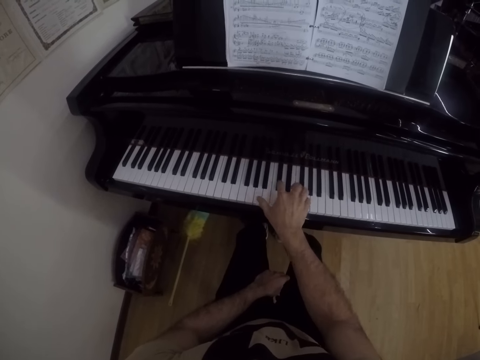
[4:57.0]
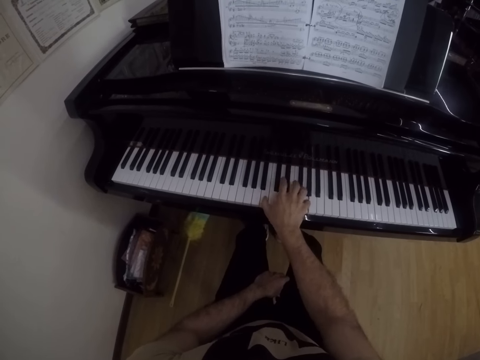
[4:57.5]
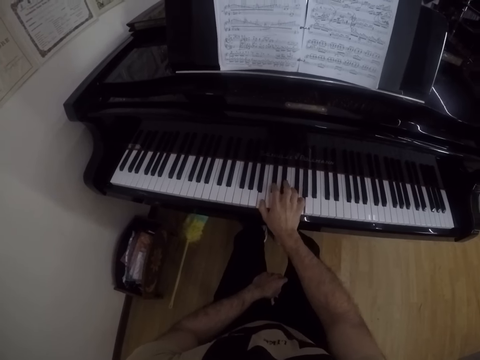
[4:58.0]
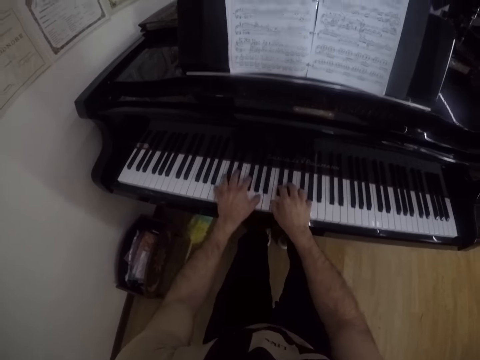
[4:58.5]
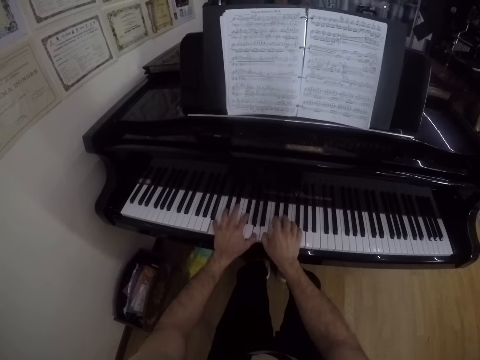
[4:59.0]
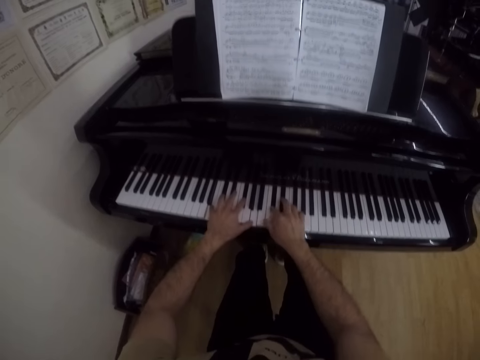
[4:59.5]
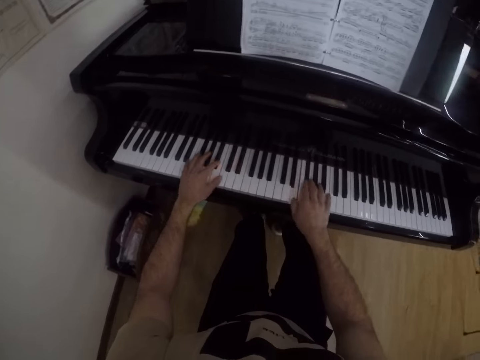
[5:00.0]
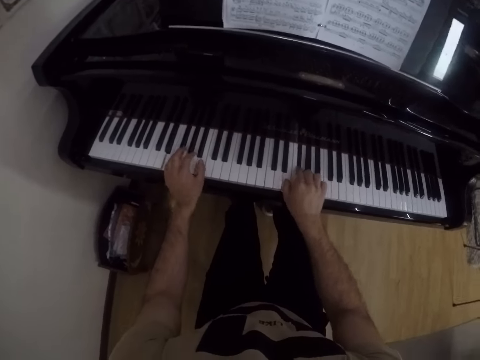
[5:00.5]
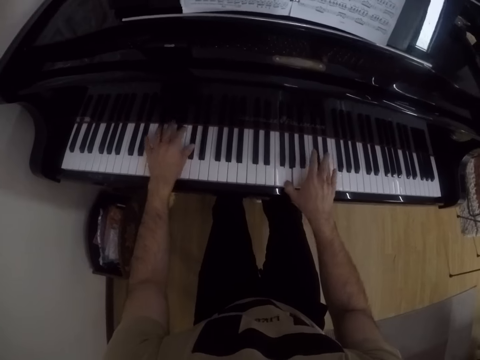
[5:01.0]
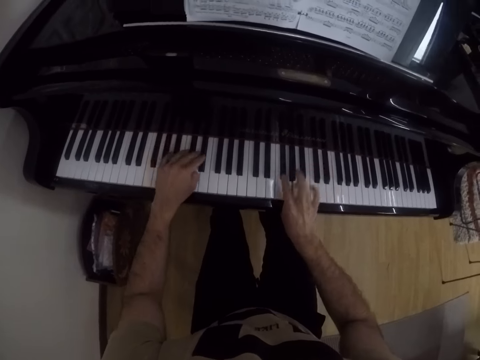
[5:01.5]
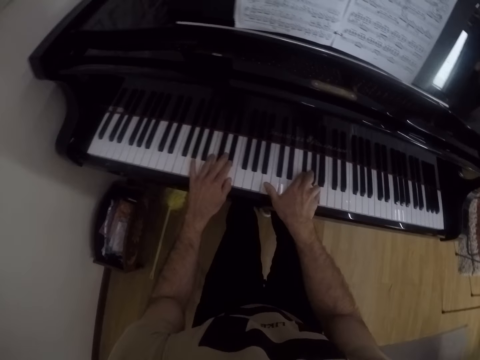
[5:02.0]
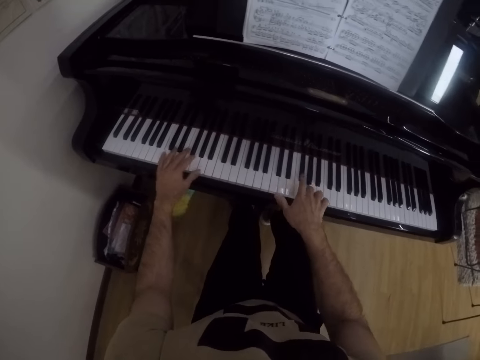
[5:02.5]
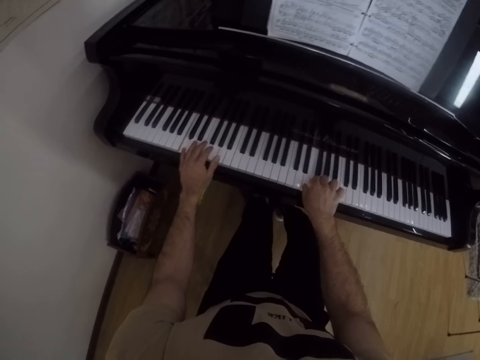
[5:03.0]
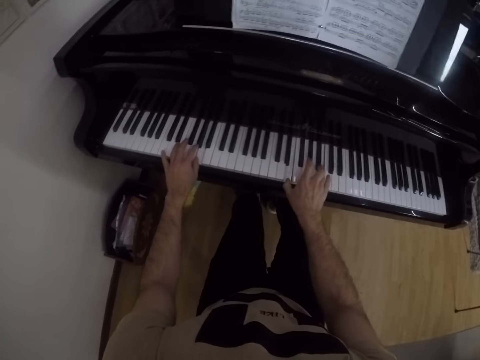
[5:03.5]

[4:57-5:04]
The camera wearer plays the piano with both hands.

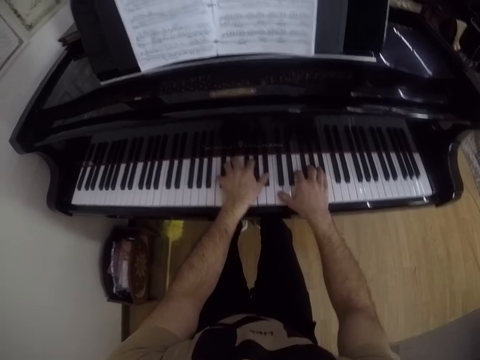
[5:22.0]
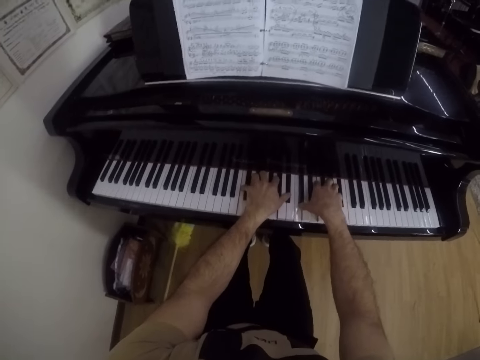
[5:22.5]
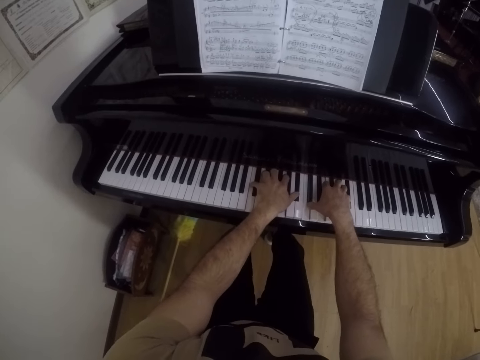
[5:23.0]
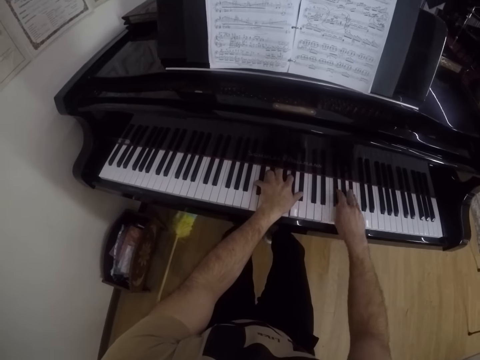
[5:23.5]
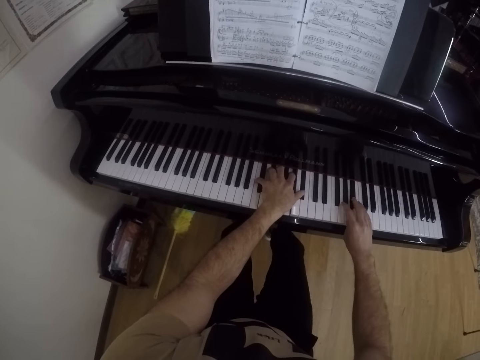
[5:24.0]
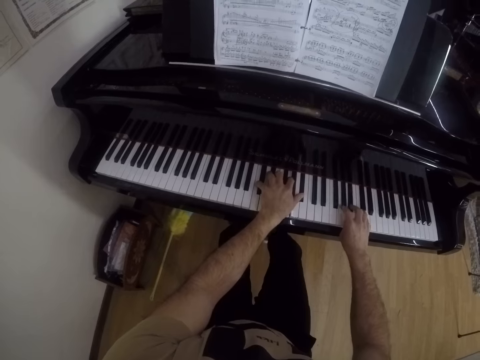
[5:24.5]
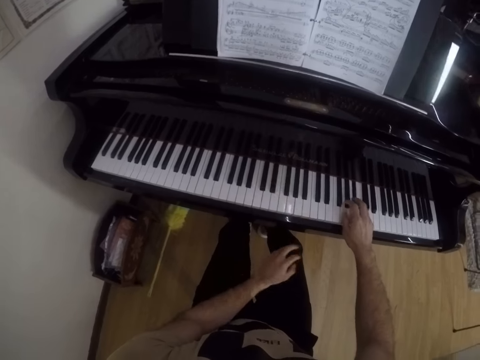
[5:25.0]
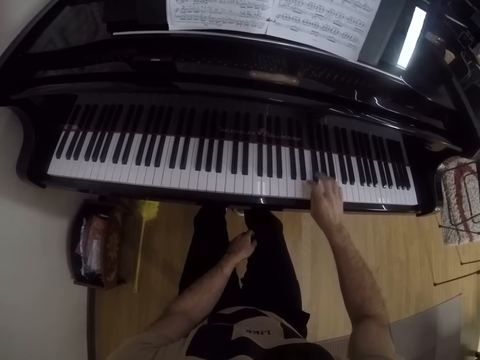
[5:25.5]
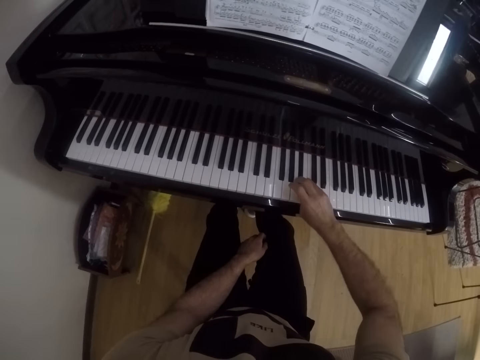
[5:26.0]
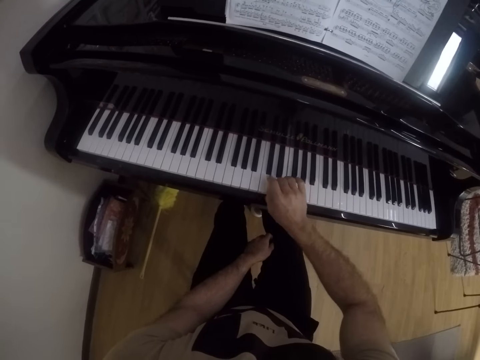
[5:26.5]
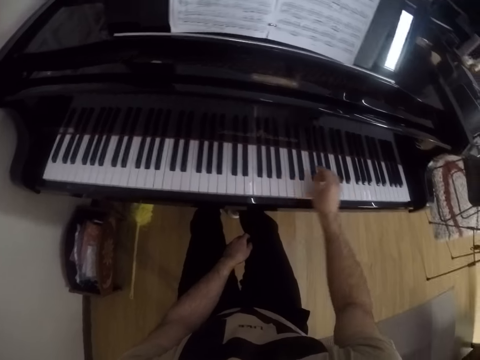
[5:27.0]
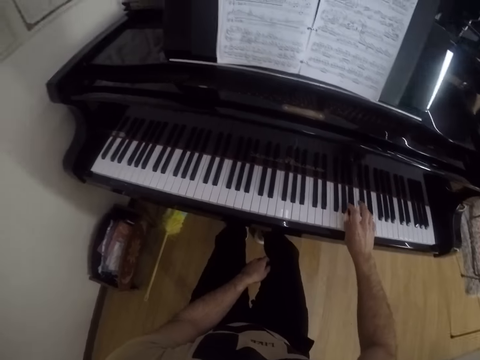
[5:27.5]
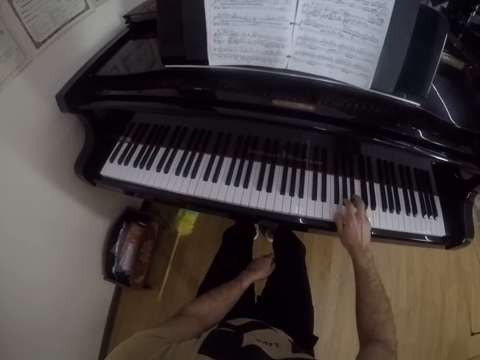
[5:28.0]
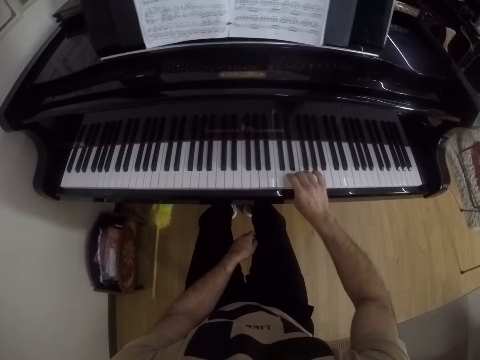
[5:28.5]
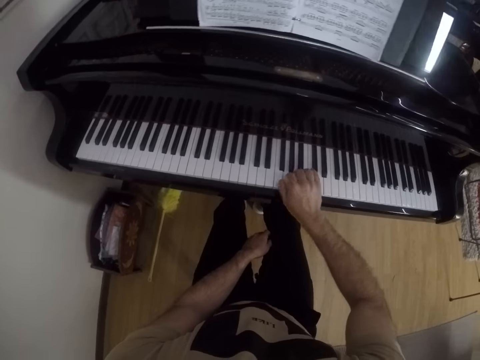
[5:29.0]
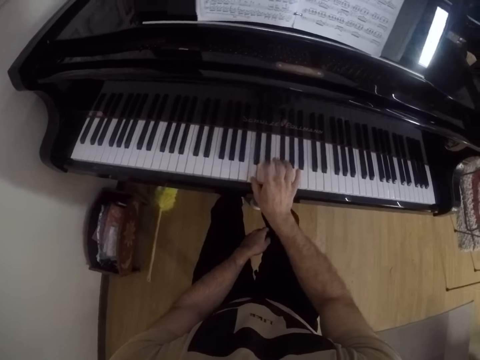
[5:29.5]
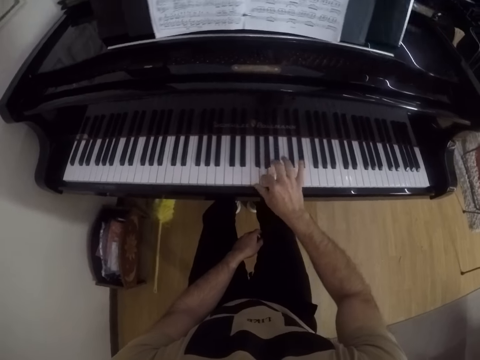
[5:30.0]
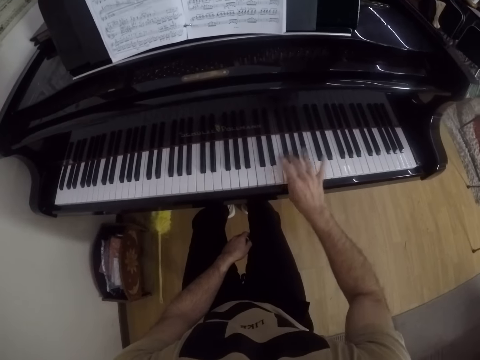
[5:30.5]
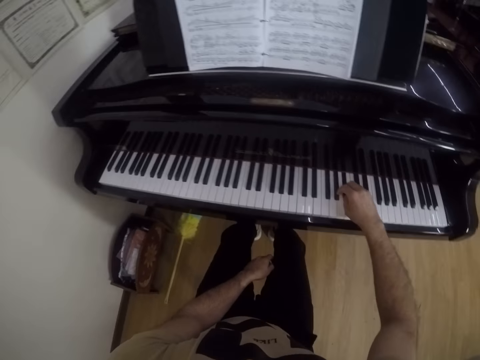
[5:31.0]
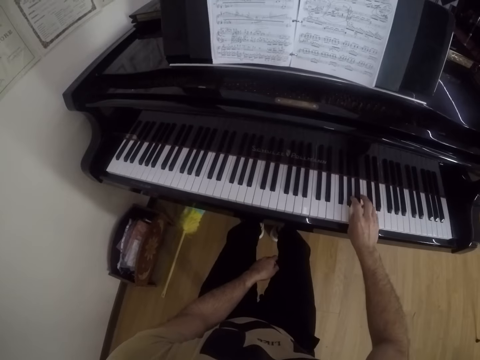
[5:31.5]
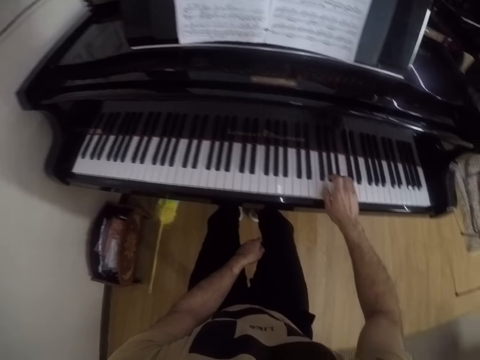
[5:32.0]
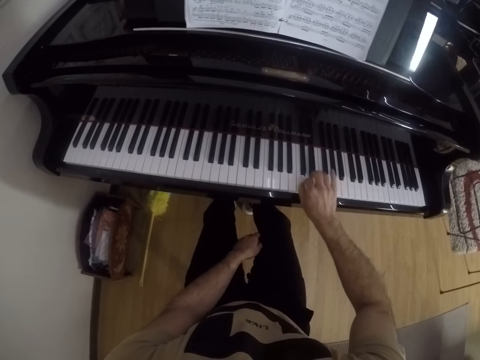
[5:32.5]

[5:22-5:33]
The camera wearer plays the piano with his right hand. He puts the left hand on the lap.

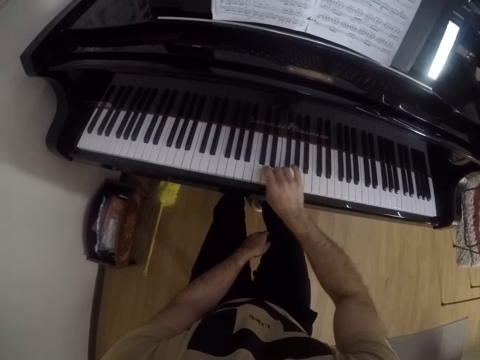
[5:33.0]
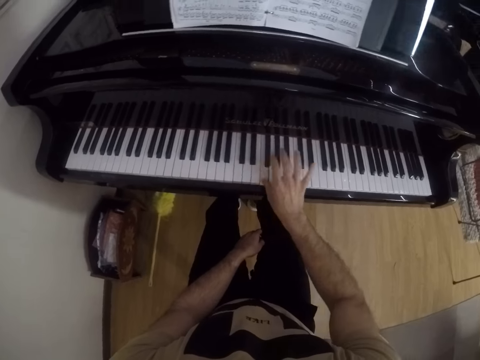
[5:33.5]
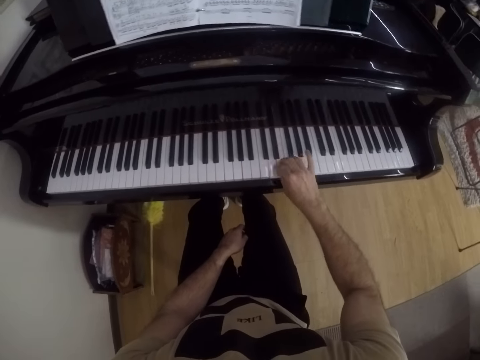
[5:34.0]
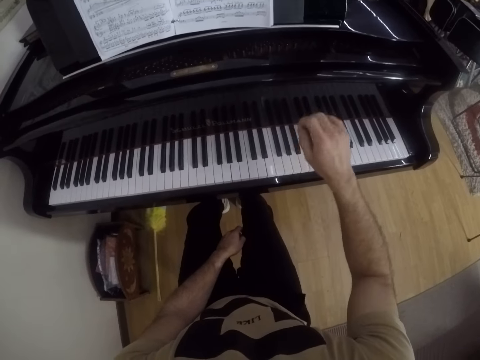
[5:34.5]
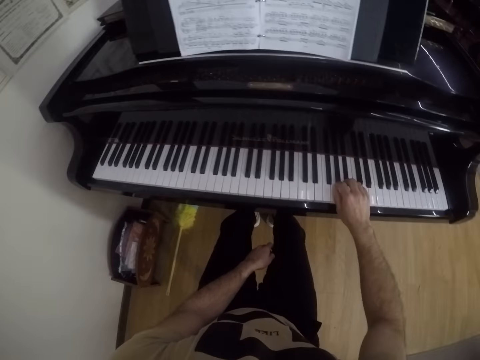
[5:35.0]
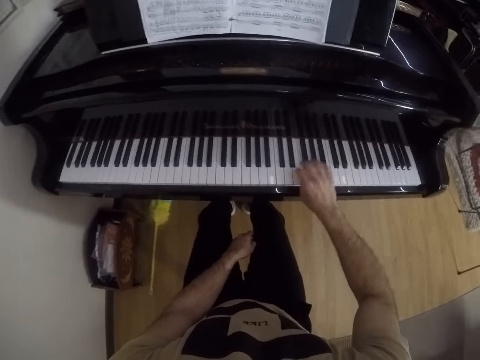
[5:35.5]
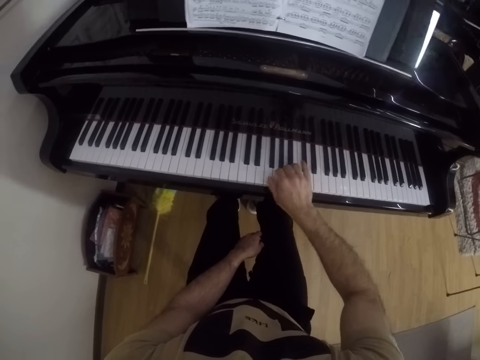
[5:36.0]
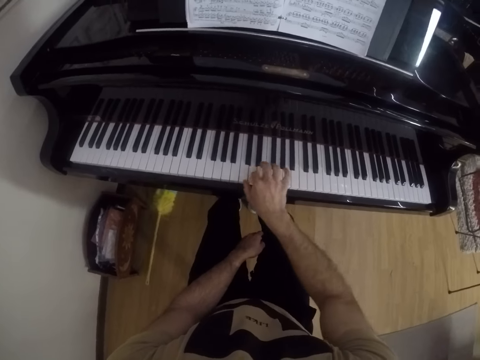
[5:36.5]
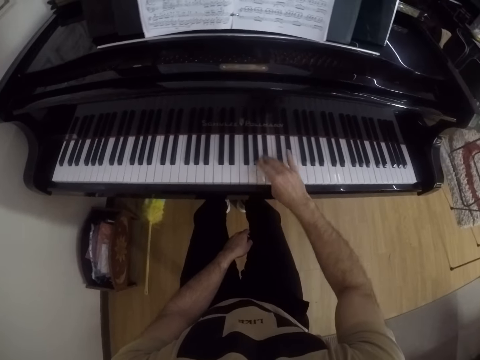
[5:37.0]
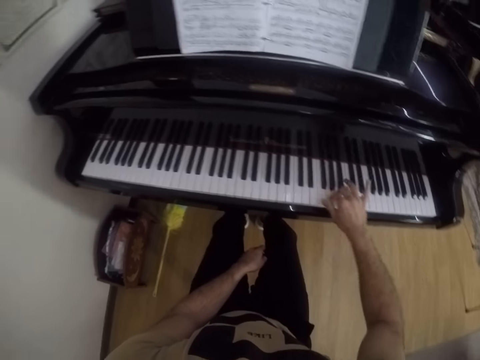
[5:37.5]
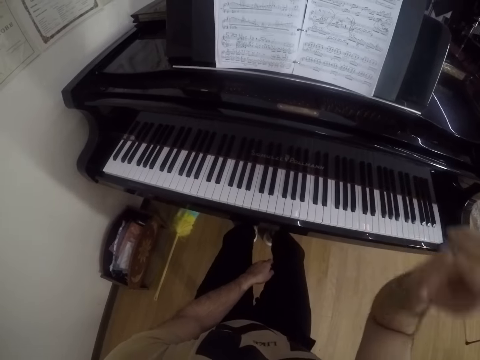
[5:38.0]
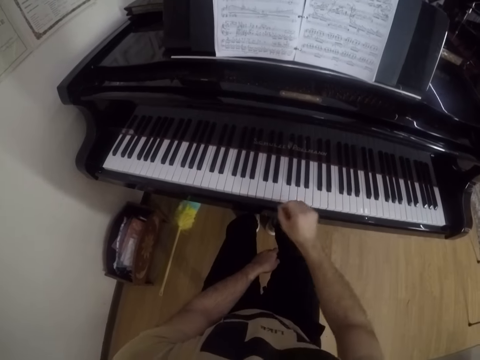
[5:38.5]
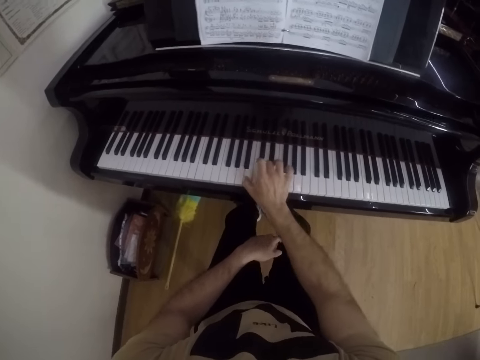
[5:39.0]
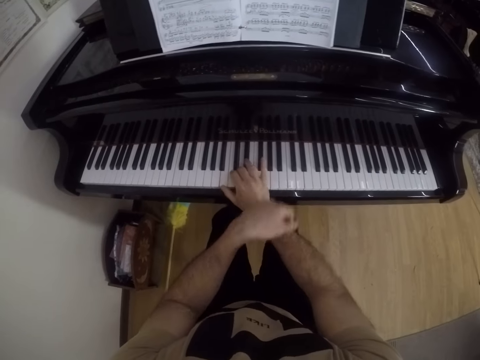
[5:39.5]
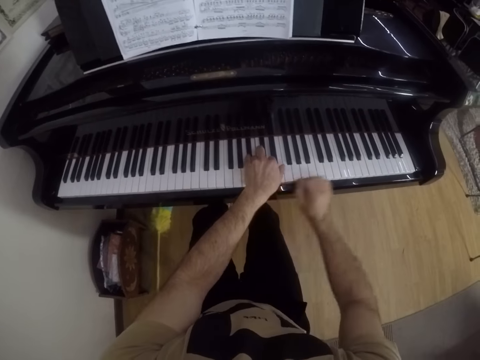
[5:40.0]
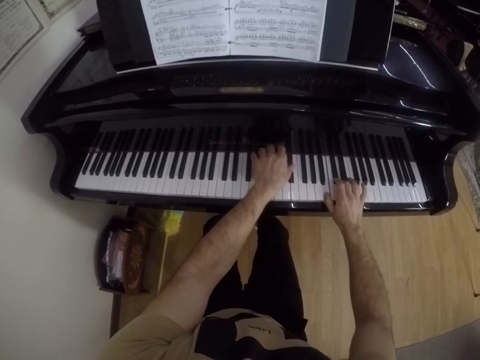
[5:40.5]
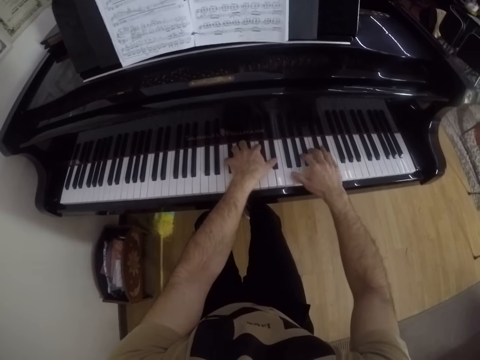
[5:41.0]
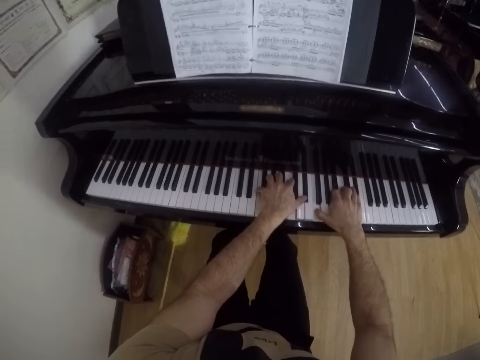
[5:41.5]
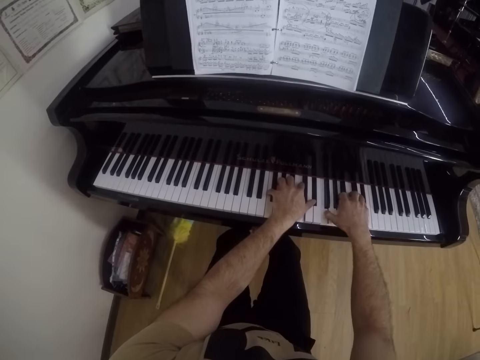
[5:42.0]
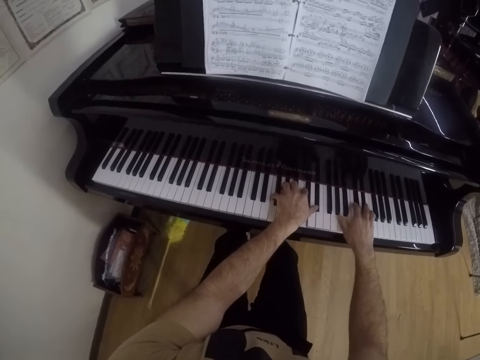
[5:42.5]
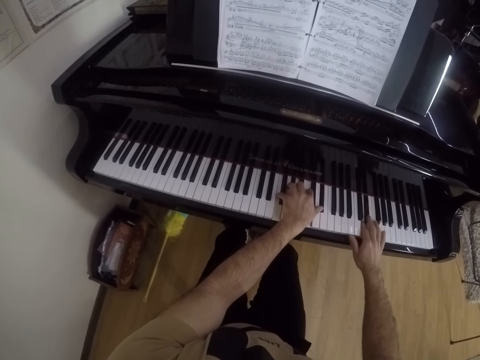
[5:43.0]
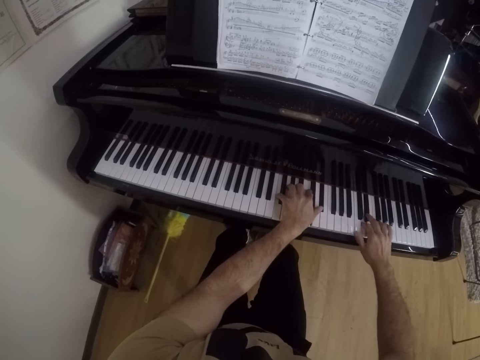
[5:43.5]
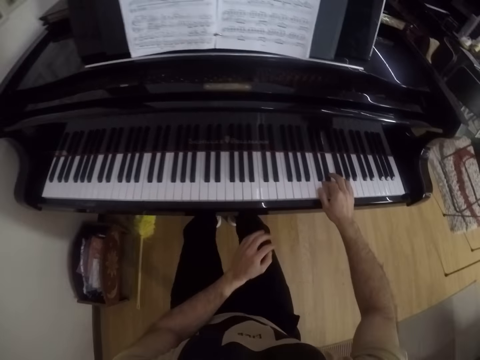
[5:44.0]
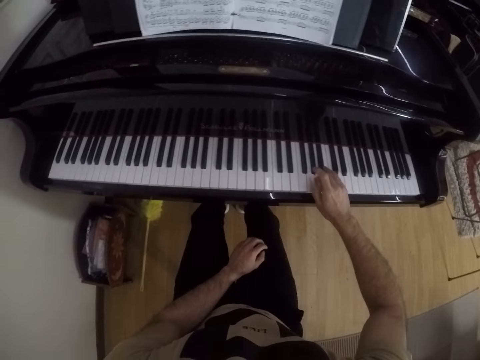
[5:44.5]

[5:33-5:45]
The camera wearer plays the piano with both hands. He plays the piano with his right hand. He puts the left hand on the lap.
